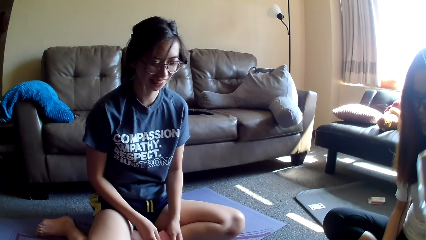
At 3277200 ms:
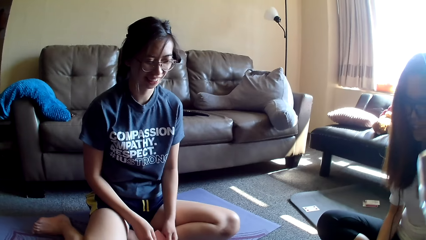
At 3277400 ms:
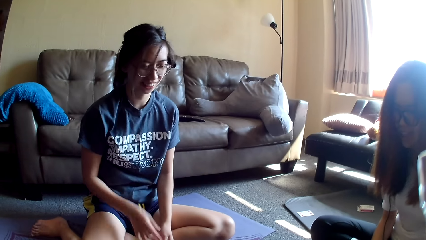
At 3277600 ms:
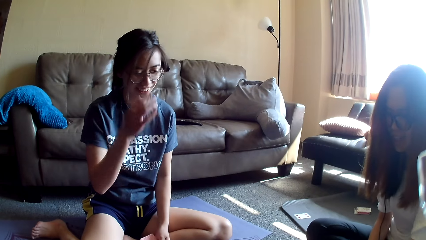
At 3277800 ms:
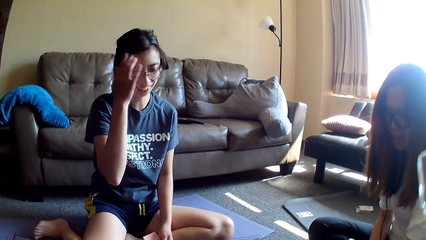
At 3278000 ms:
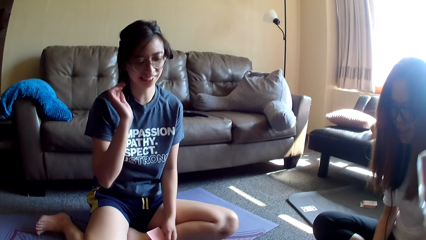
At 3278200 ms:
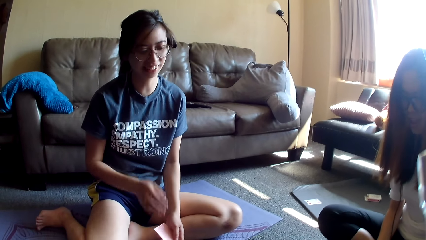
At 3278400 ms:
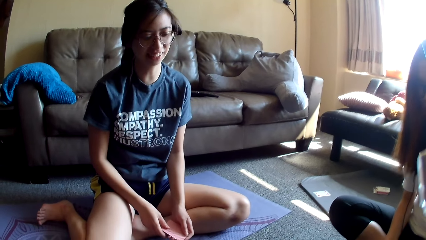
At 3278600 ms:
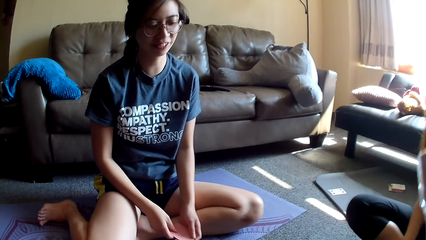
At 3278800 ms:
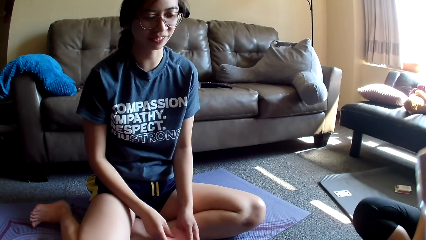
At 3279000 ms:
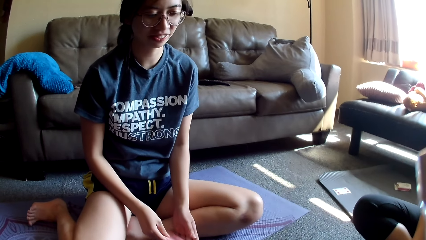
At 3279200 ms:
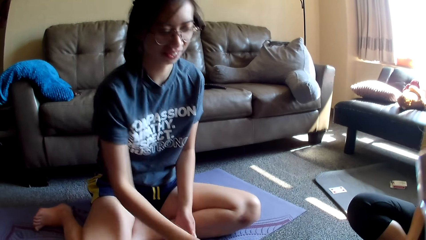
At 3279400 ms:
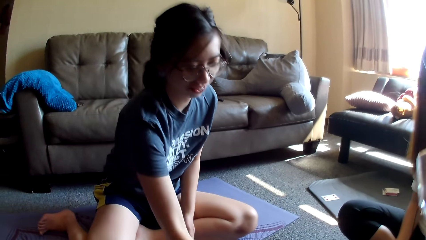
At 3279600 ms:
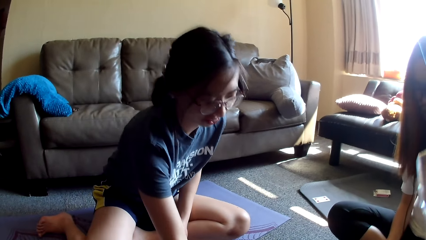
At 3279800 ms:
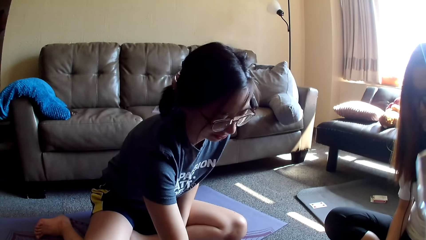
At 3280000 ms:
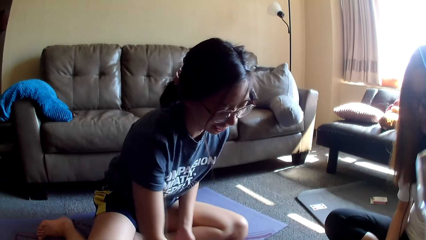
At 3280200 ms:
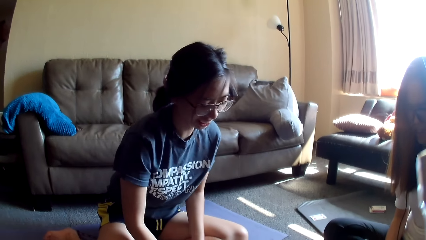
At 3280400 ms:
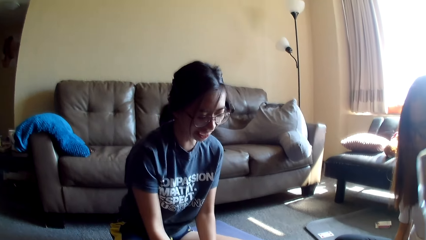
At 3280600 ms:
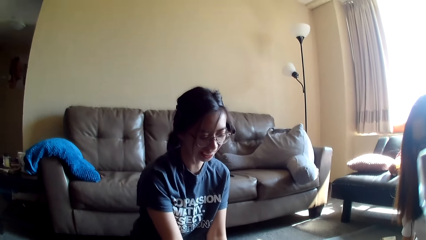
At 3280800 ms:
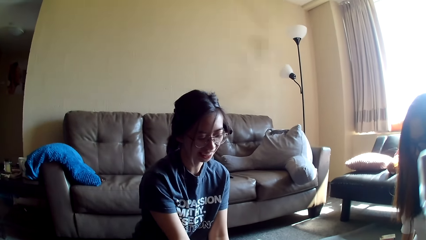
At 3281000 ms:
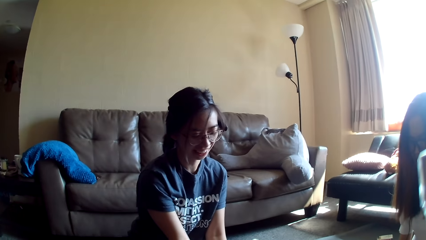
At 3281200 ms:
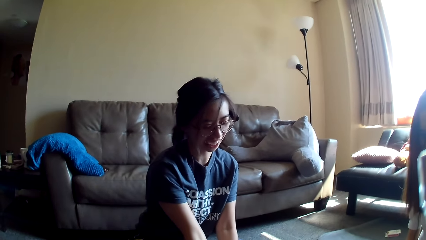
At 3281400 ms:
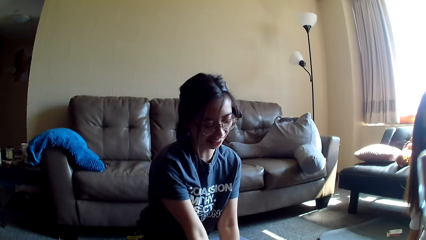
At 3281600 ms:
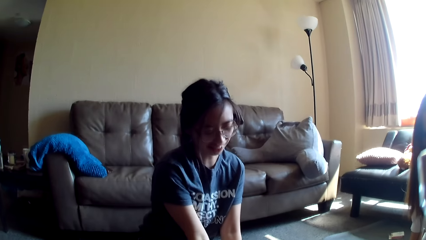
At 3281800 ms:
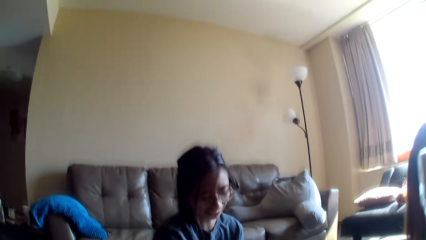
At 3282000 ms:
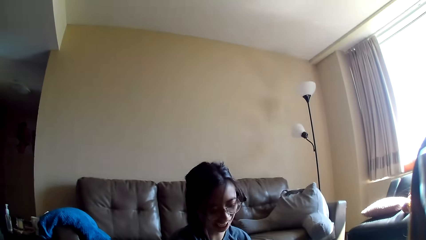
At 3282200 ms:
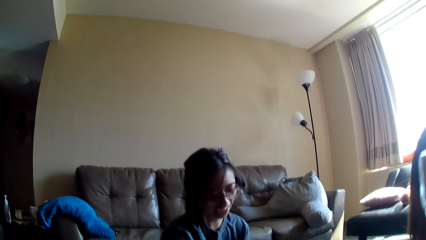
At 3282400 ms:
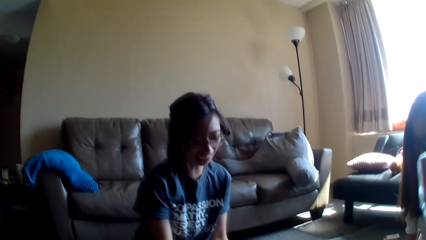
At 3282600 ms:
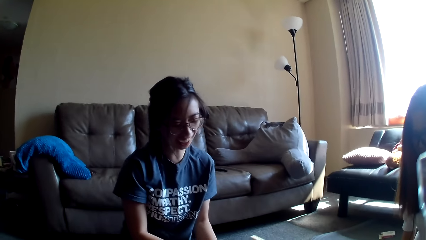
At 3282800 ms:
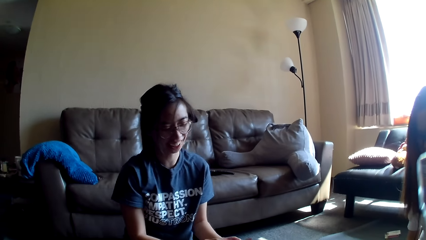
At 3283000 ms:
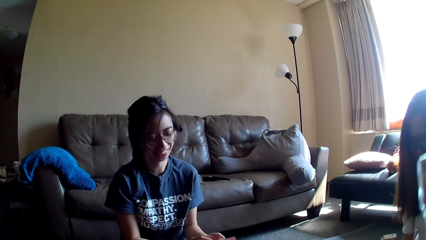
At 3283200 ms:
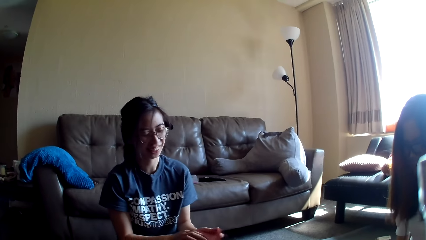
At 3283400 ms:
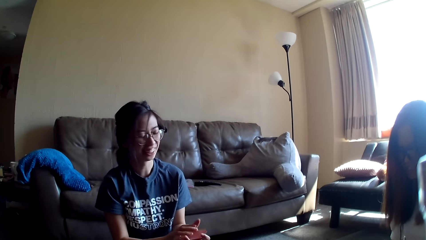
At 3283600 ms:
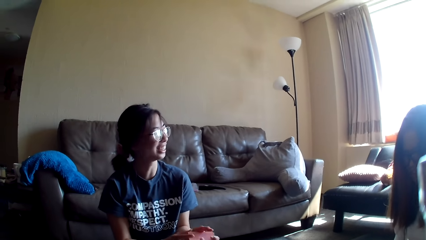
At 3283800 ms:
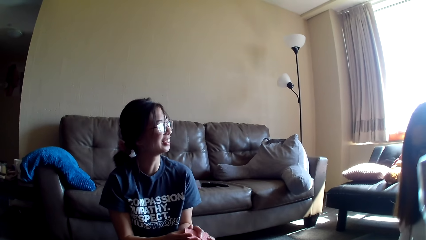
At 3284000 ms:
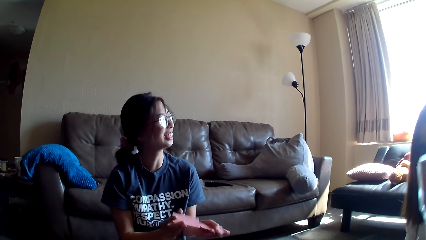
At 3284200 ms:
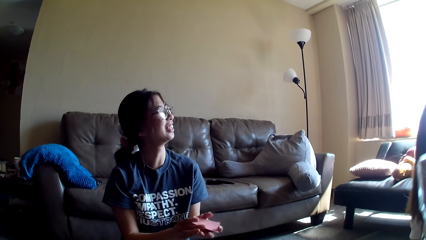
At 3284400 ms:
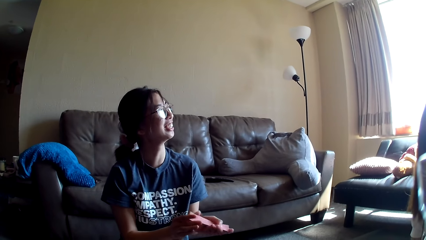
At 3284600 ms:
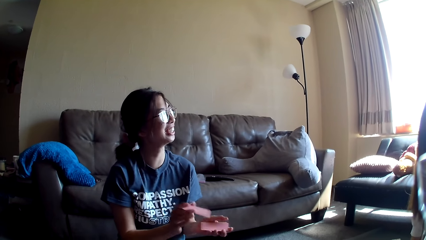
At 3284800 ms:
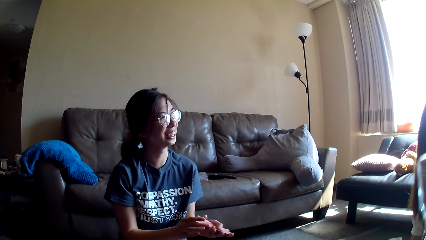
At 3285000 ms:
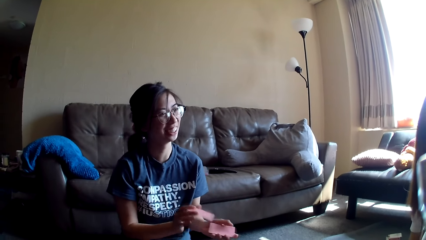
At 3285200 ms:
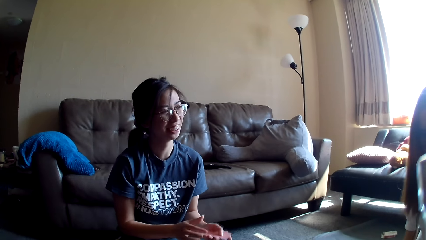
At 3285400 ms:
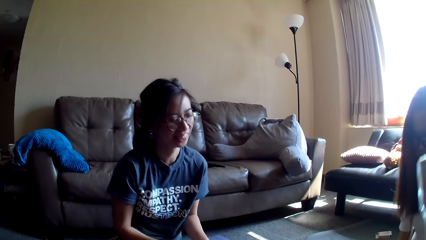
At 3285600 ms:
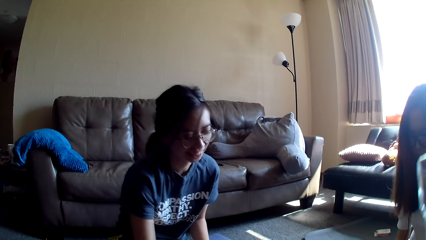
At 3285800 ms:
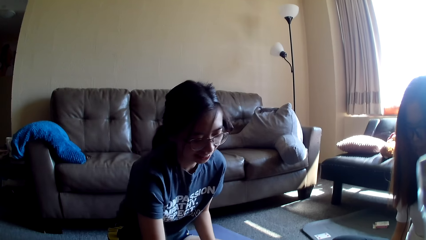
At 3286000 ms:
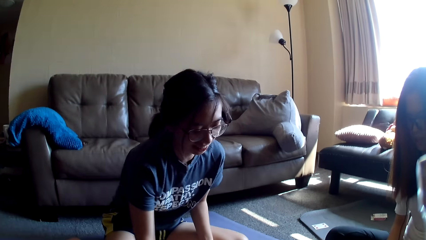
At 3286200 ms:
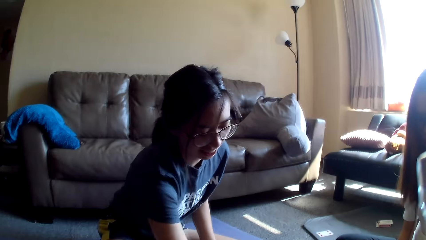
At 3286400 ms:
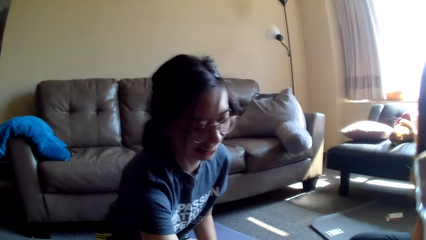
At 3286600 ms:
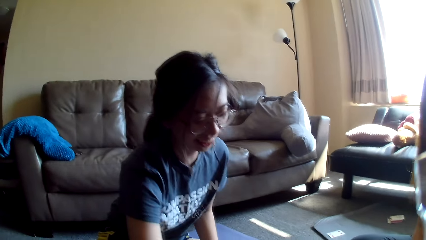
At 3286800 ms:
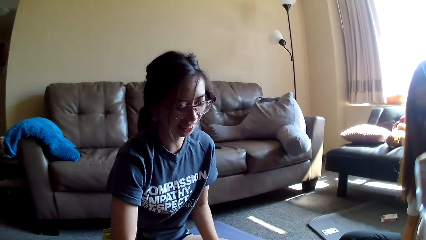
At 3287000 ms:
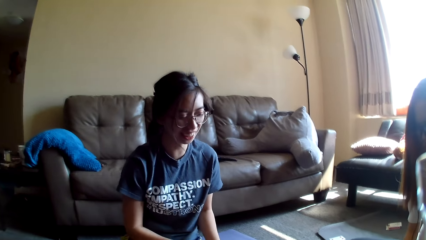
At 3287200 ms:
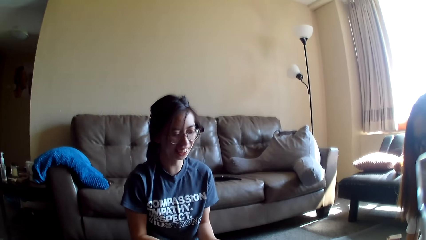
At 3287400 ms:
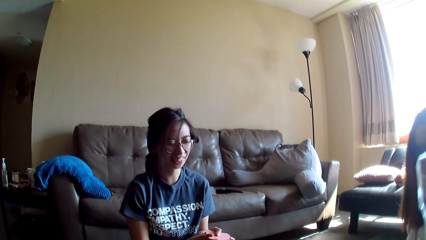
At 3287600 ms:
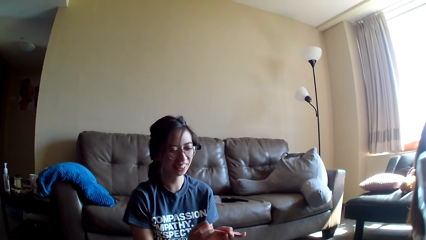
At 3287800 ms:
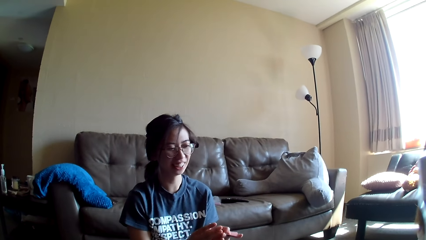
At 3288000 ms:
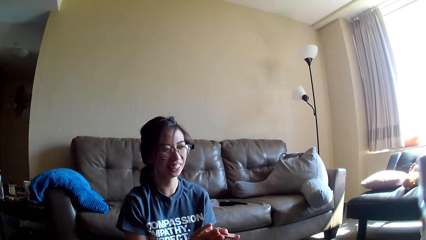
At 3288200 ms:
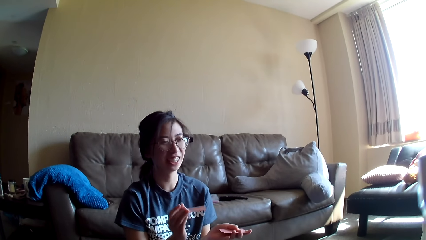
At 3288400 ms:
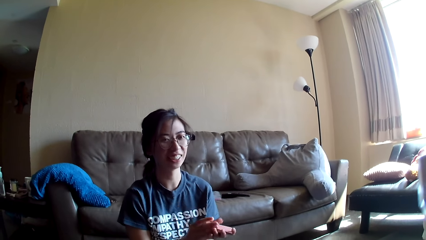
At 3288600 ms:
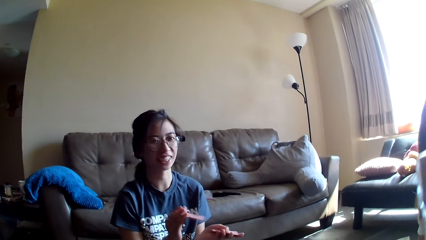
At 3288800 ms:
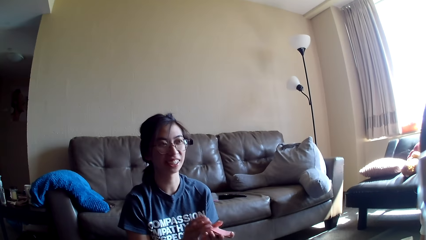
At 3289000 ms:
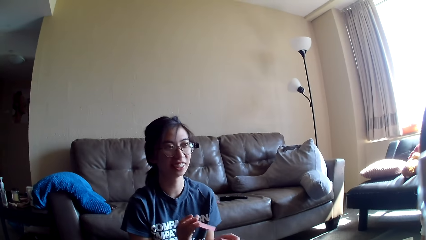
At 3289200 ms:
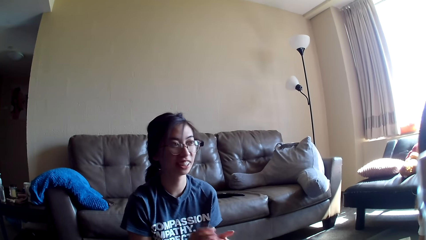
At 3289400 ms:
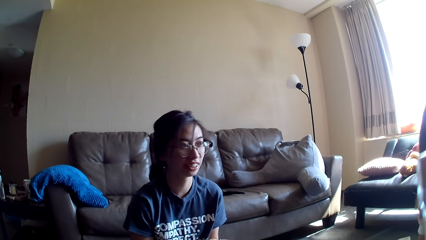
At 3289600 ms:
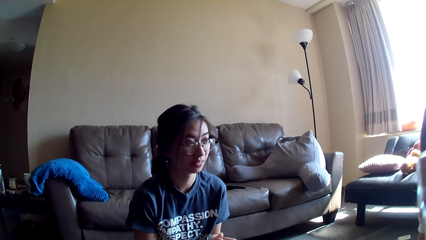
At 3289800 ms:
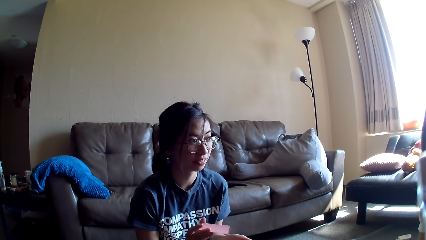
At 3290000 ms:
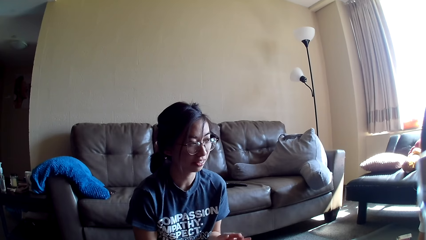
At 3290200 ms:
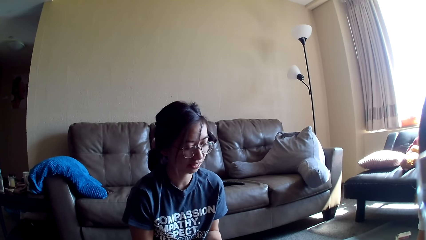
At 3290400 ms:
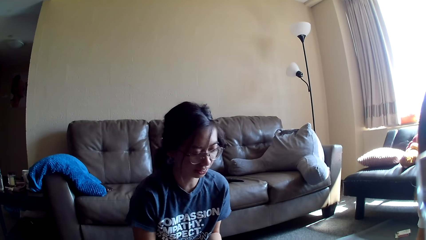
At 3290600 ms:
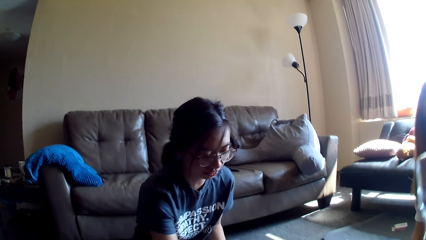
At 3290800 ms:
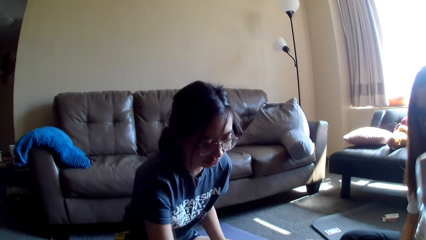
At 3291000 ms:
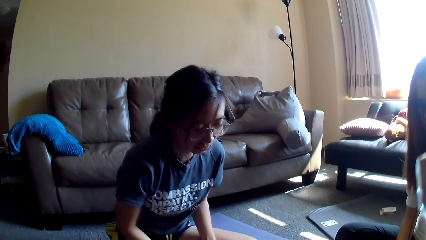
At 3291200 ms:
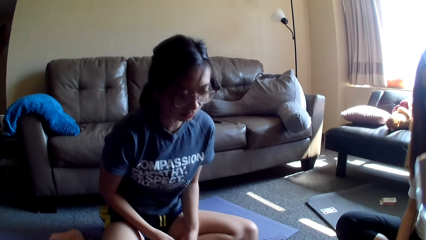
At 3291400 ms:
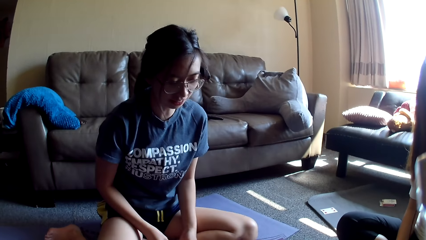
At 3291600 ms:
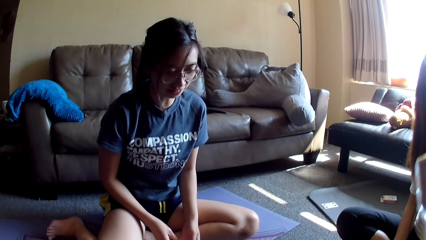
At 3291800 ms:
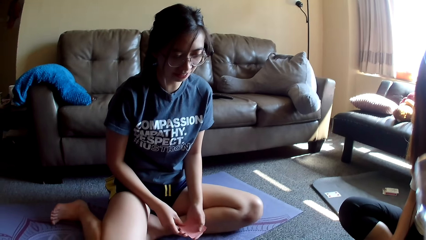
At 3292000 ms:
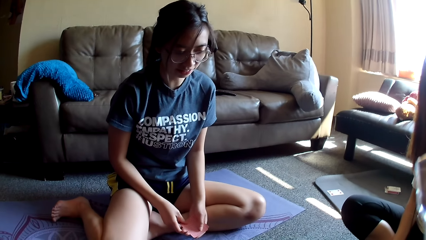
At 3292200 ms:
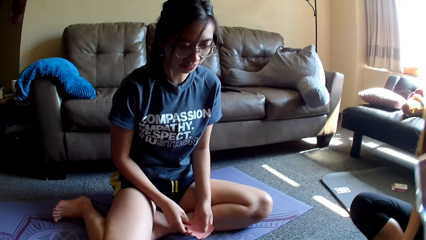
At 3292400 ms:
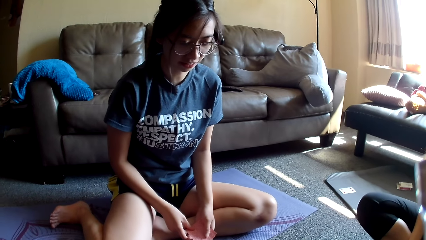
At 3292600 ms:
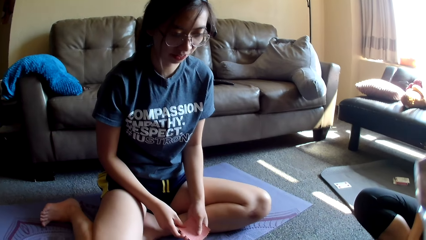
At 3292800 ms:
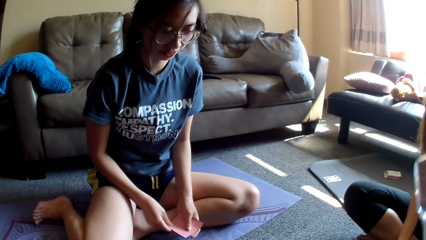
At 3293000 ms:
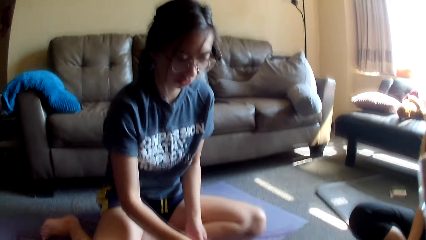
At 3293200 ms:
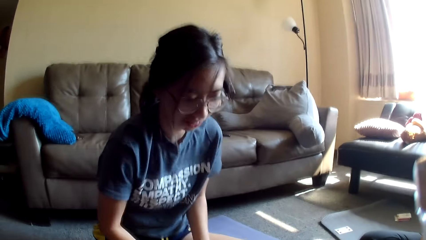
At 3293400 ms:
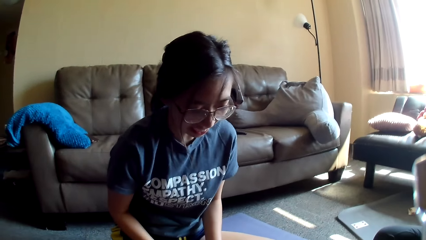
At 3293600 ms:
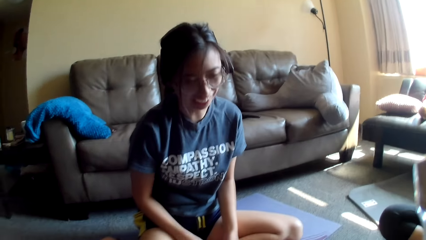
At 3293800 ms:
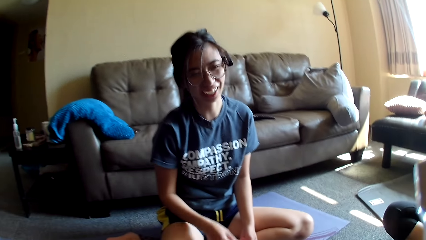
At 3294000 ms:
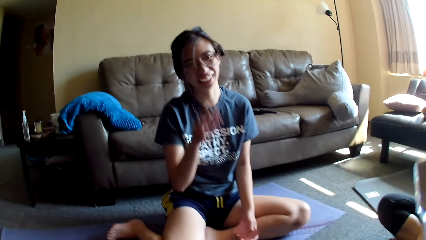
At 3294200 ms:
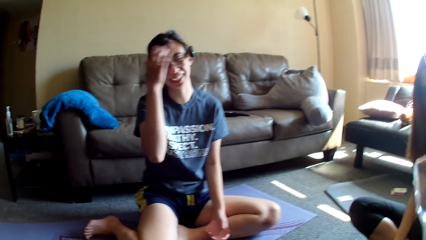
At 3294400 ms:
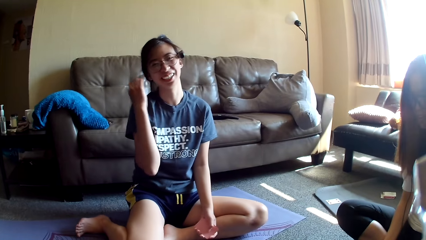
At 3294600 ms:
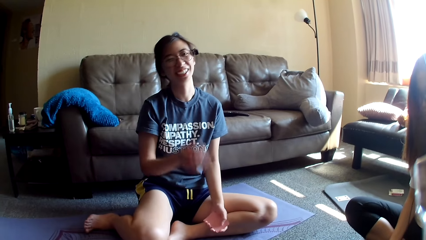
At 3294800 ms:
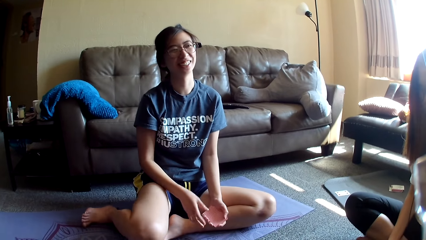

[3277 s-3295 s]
The first lady holds the cards. The first lady touches her hair. The other lady drops a card. The first lady removes hair on the face. The first lady holds the cards and places the card on the floor. The camera wearer looks around. The first lady mixes the cards, leans forward, drops the card and mixes the cards. The first lady drops the card, holds the cards and places the card on the floor. The first lady removes hair from the face and touches her hair.
